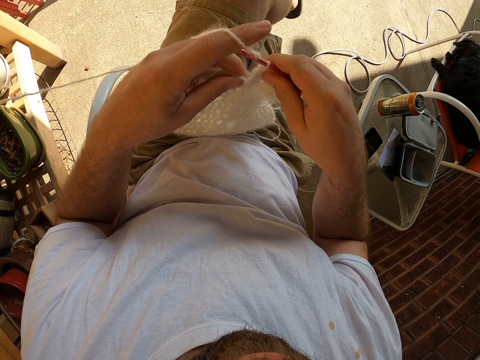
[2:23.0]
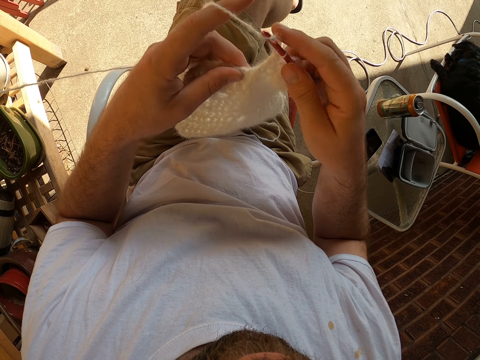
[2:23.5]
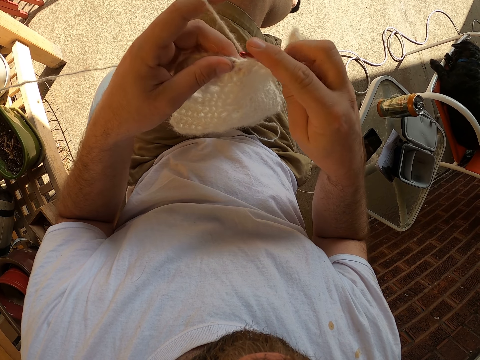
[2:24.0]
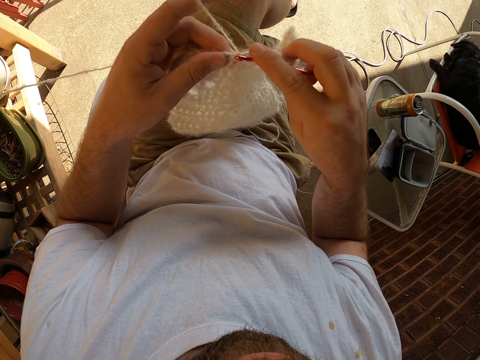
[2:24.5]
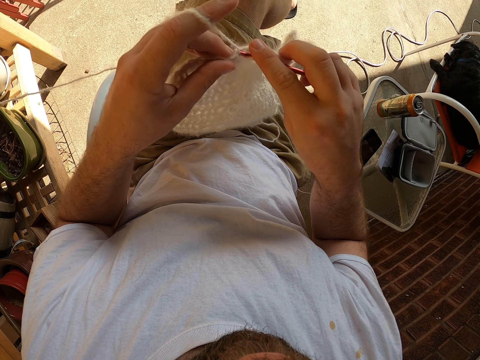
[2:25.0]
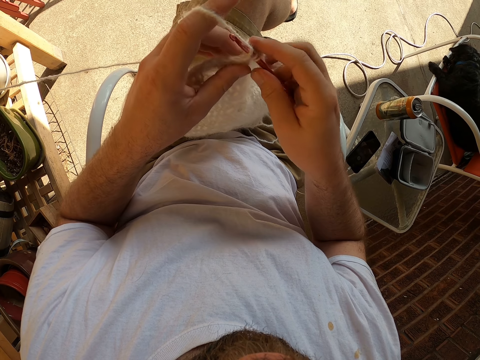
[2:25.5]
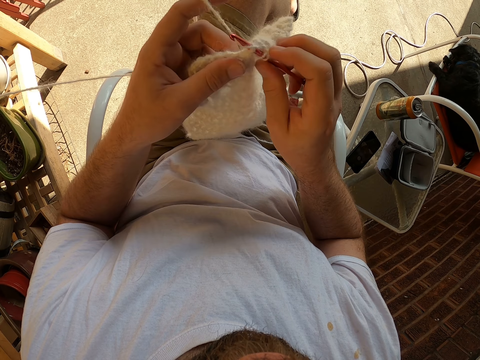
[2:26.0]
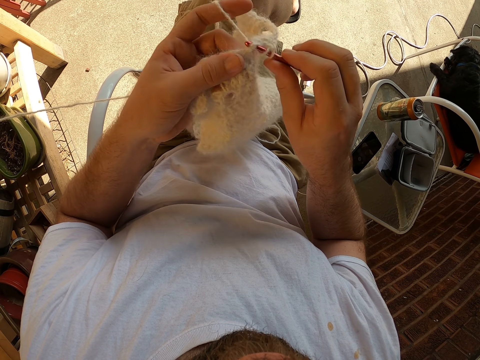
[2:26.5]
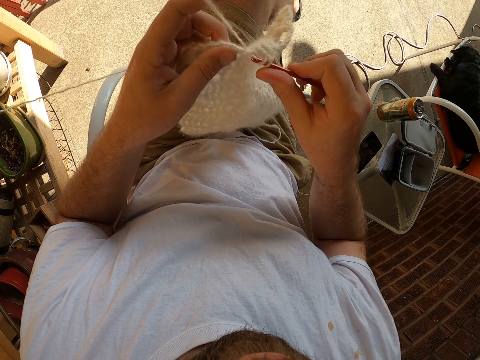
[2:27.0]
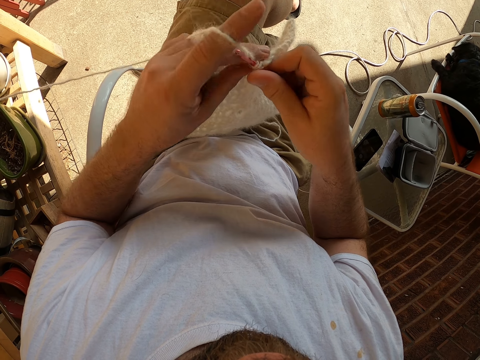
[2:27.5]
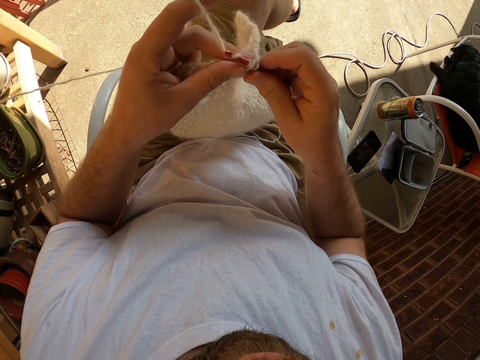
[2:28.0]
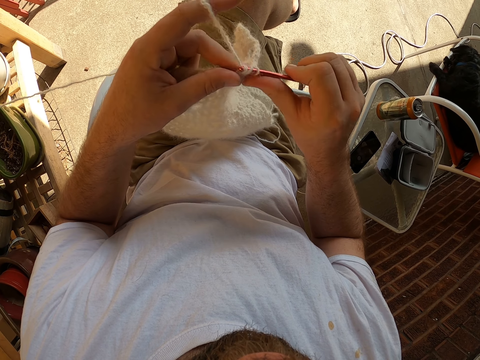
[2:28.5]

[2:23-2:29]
The camera wearer knits the fabric.

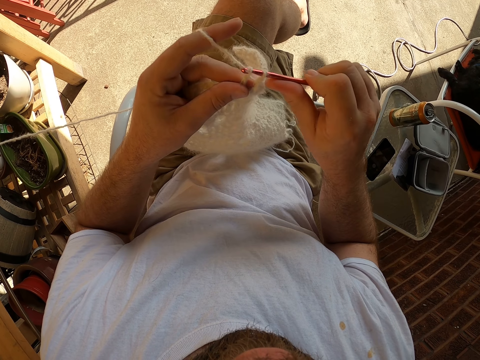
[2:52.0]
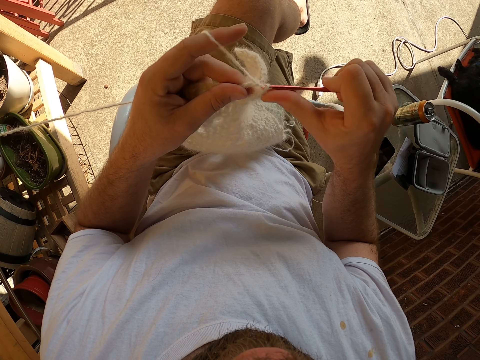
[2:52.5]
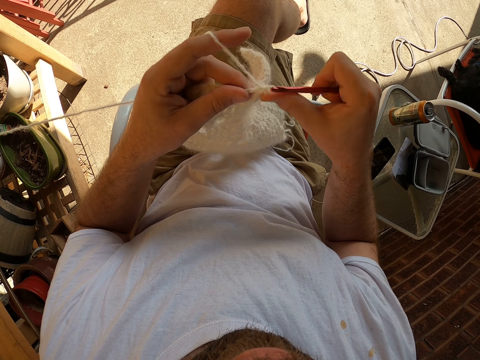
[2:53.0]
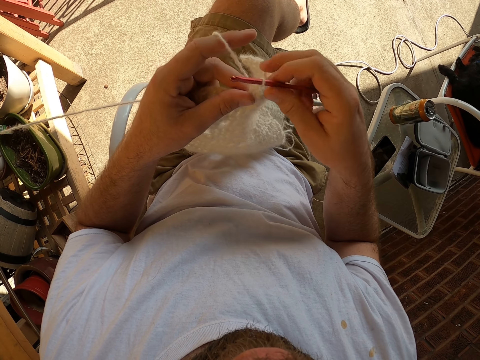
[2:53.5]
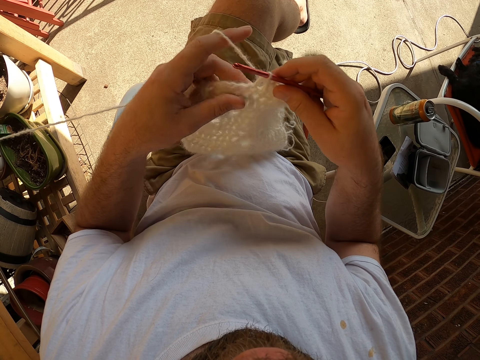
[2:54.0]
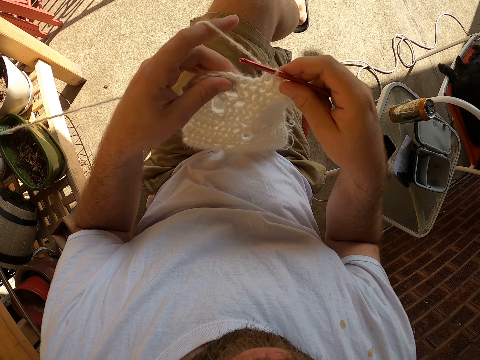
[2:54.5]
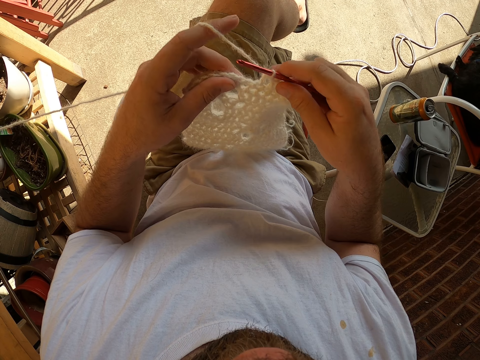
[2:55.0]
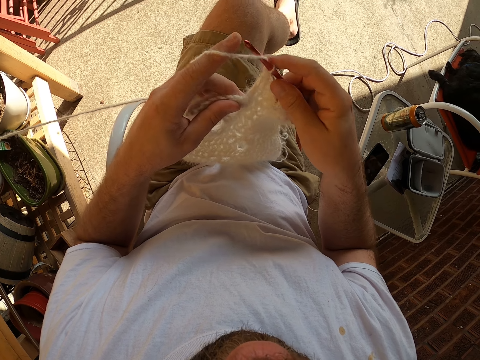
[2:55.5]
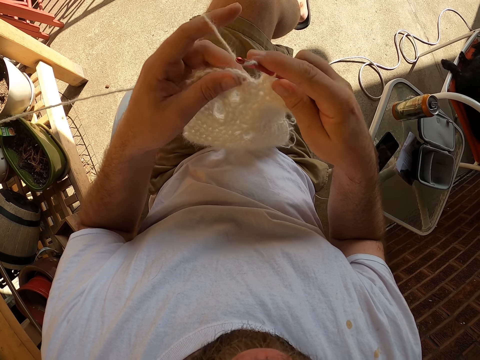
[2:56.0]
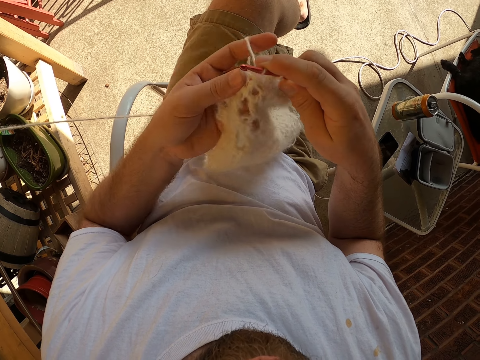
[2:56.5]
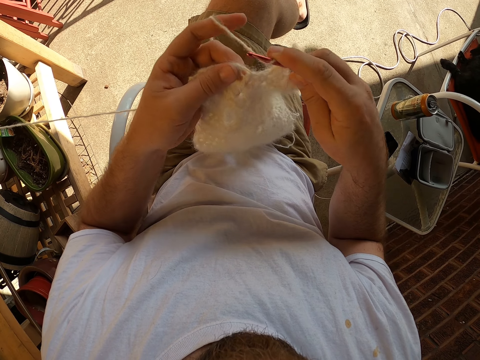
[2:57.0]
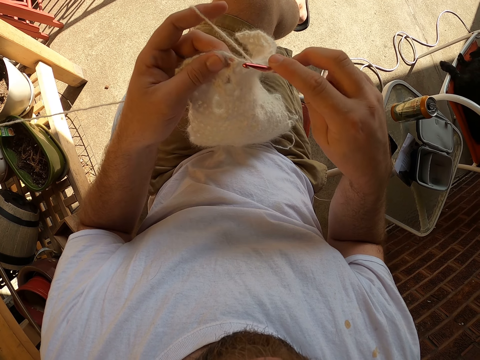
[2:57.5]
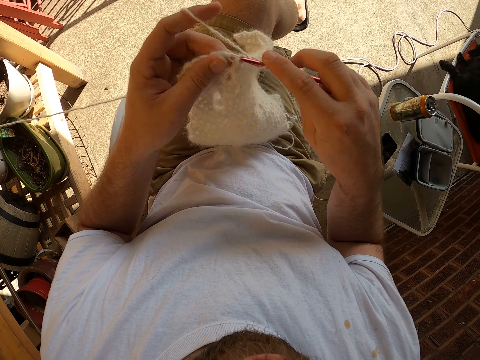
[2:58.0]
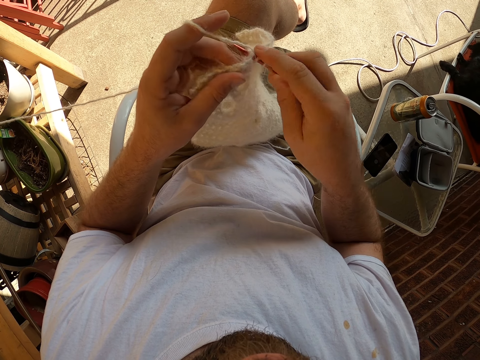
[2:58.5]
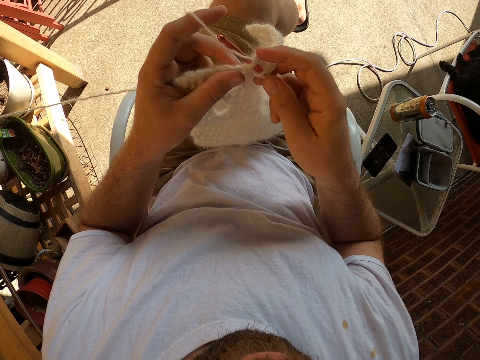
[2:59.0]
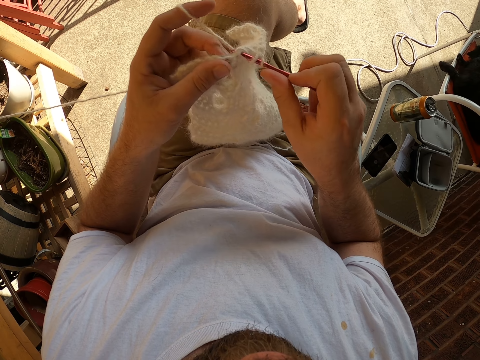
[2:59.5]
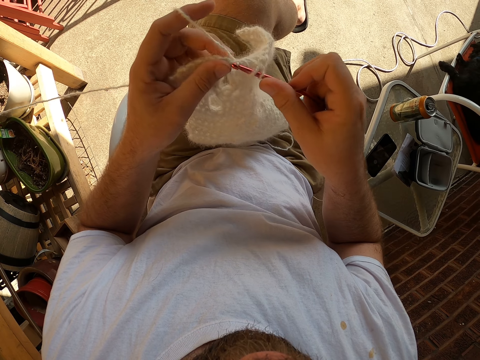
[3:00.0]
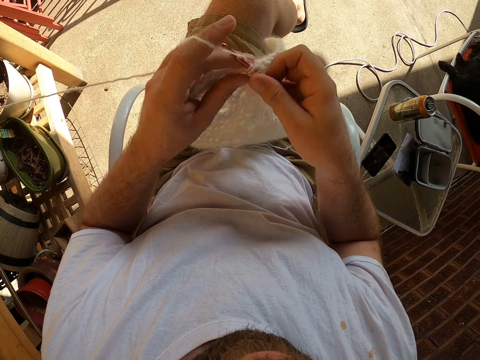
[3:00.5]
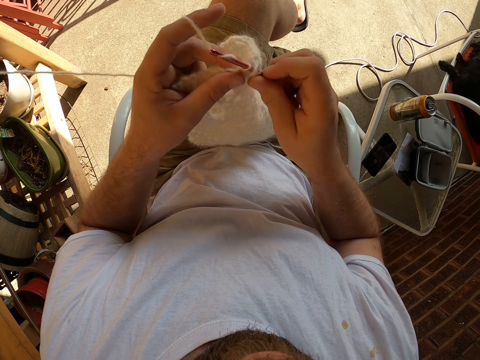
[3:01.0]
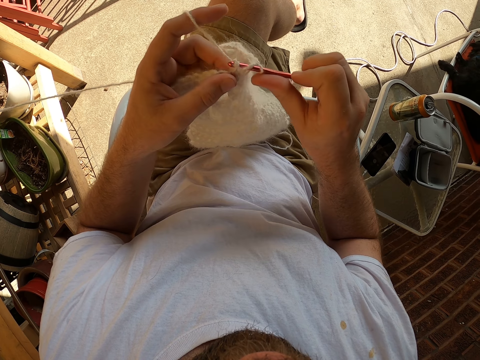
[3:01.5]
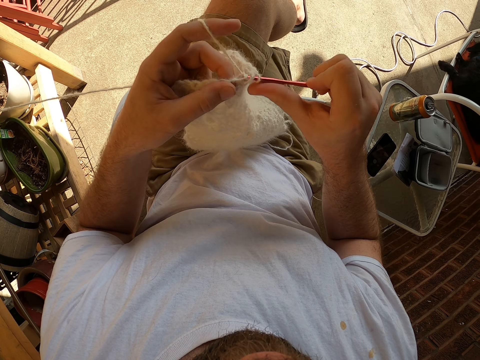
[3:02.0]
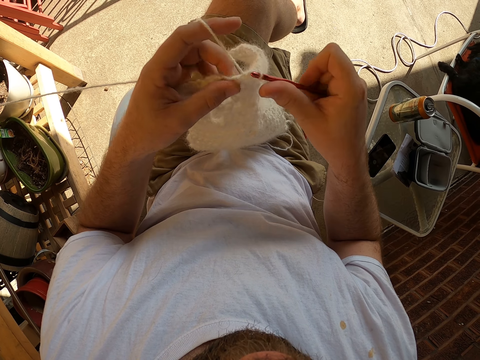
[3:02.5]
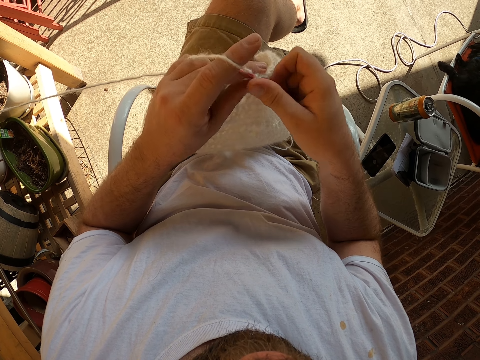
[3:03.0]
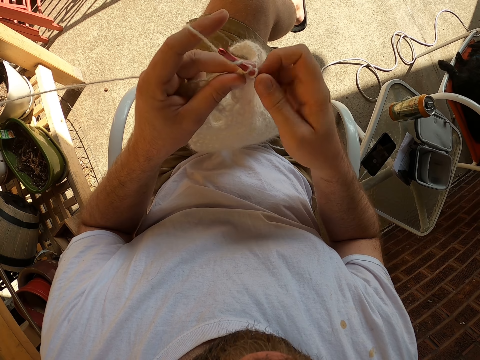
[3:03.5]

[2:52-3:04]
The camera wearer adjusts the fabric. They knit the fabric.

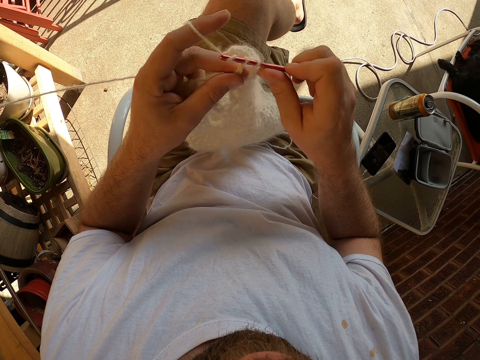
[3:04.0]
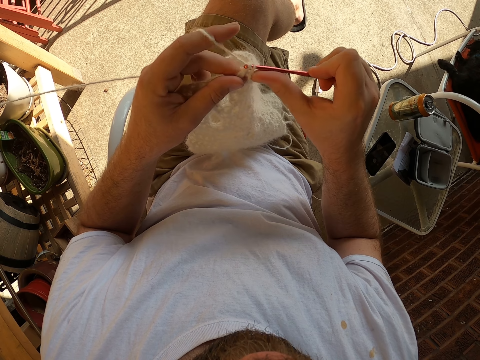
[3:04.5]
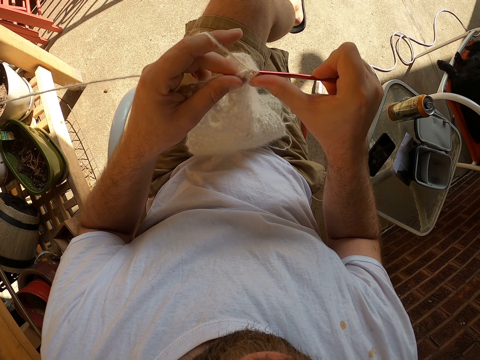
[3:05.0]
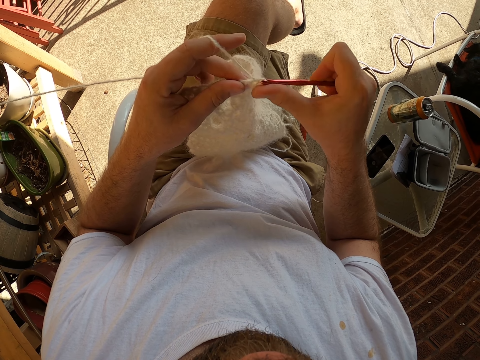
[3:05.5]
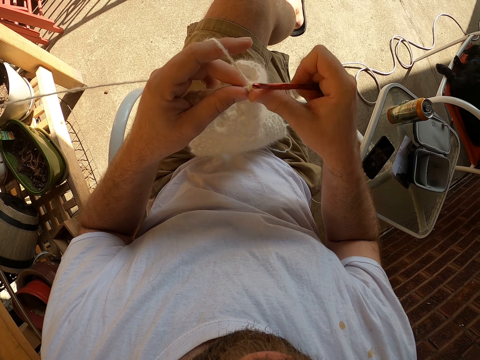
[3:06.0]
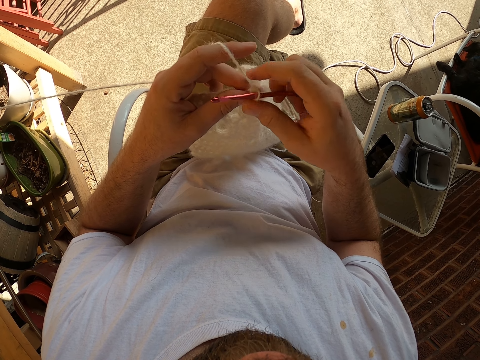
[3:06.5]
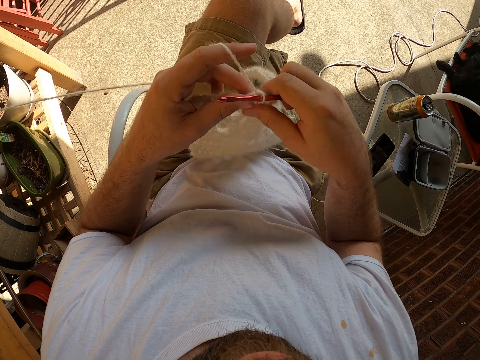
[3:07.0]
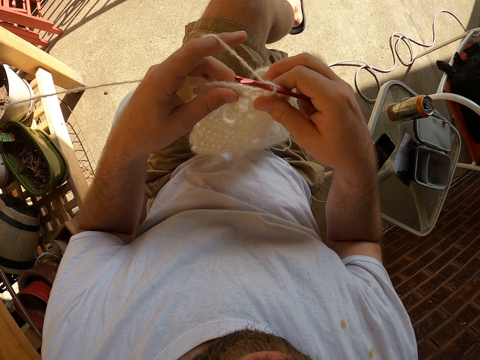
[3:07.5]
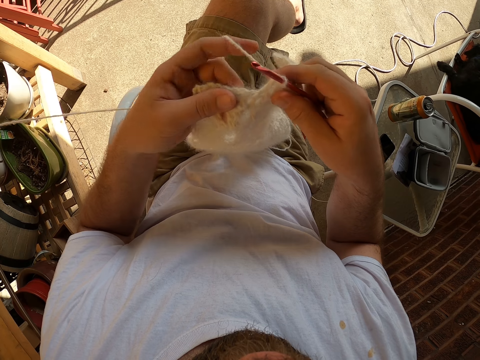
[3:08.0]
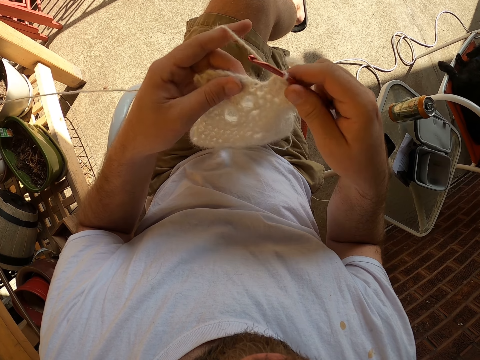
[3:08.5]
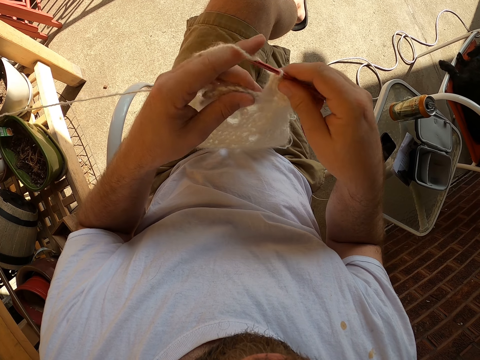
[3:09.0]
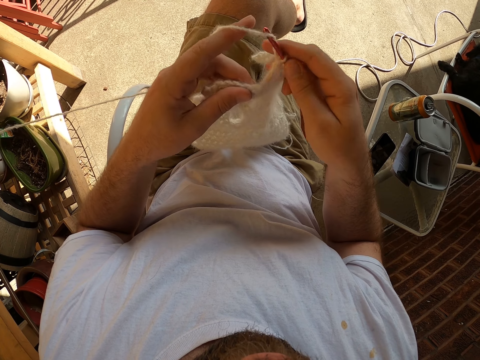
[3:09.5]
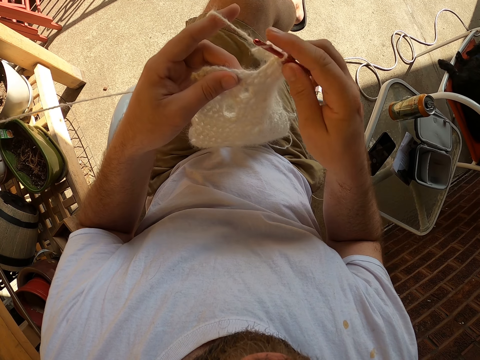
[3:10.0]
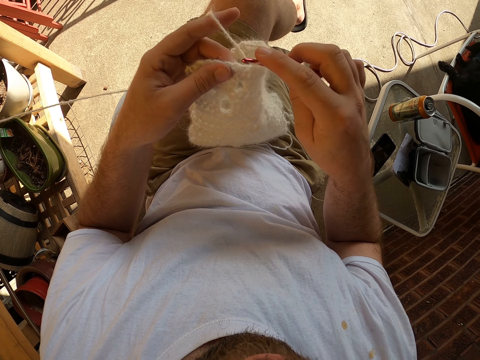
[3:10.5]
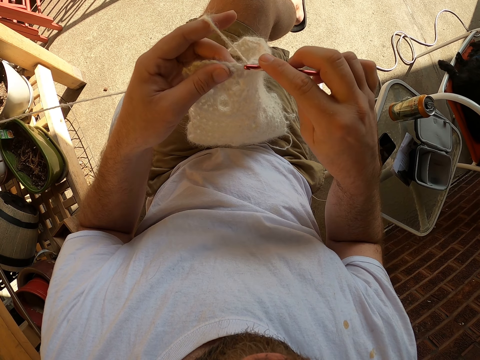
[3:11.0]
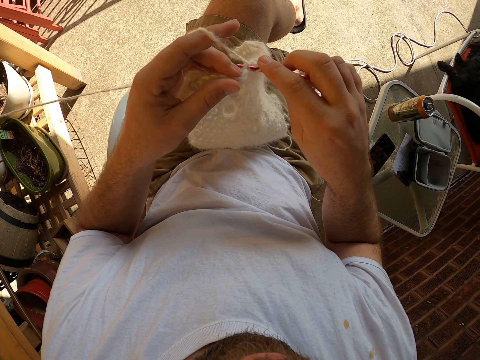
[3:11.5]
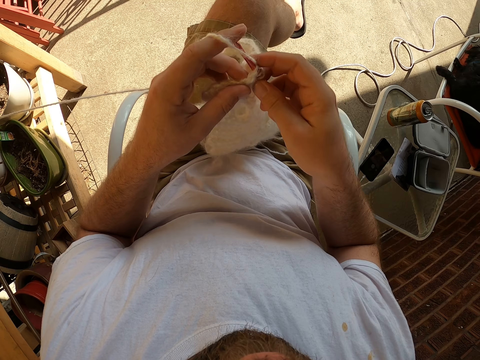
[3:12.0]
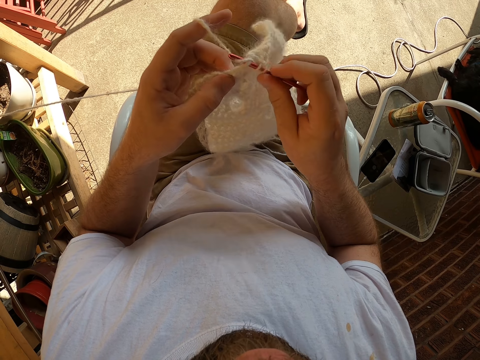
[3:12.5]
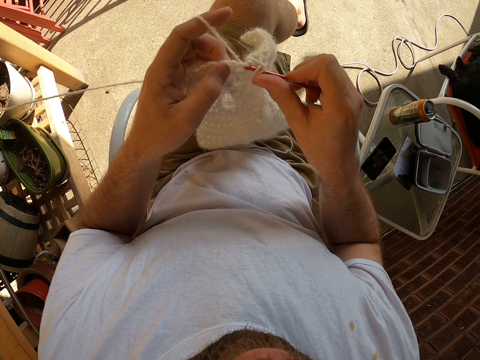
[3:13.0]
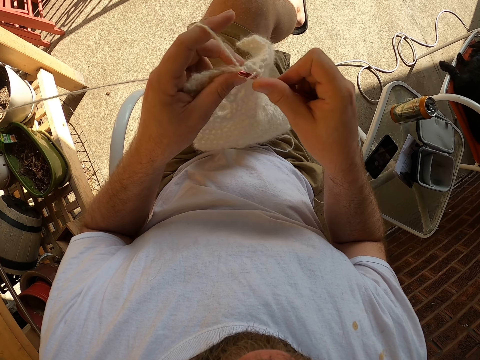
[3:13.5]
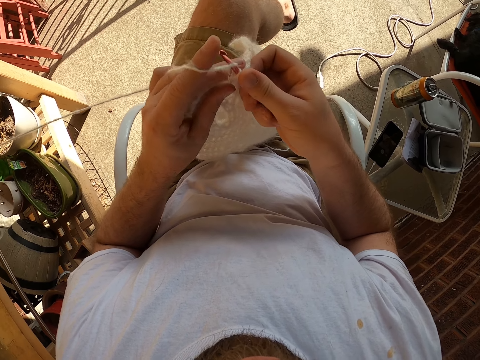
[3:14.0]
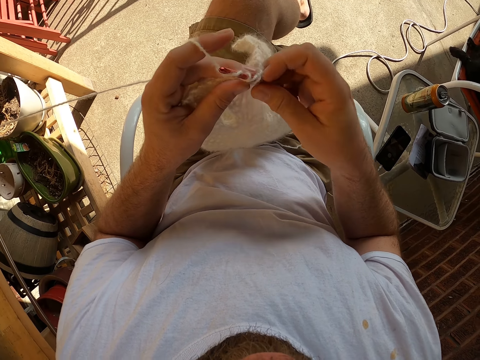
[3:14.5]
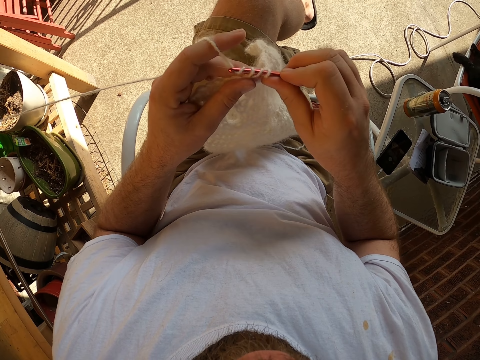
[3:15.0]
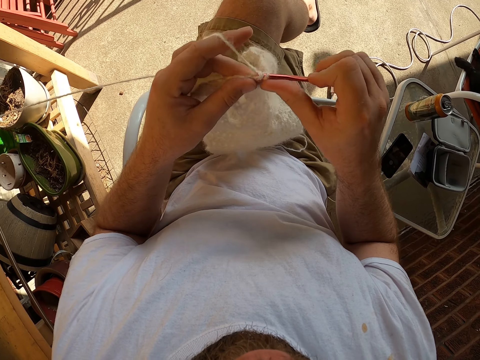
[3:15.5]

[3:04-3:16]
The camera wearer adjusts the fabric. They knit the fabric.
